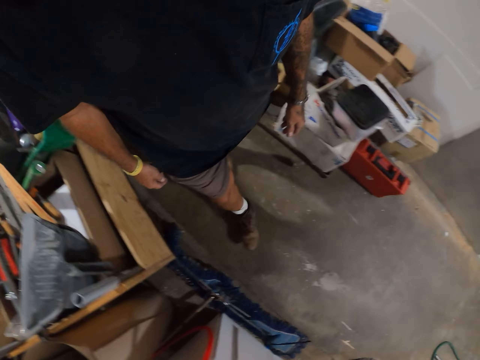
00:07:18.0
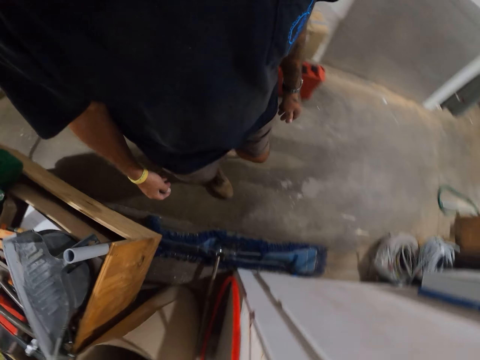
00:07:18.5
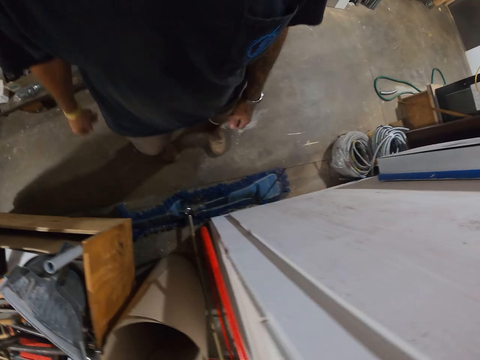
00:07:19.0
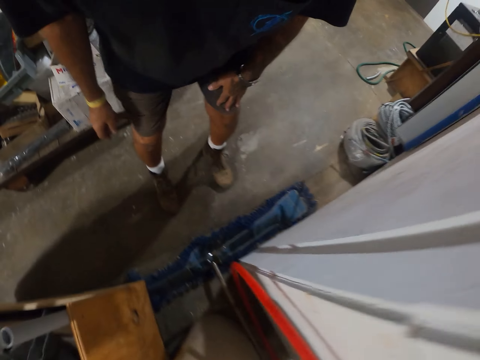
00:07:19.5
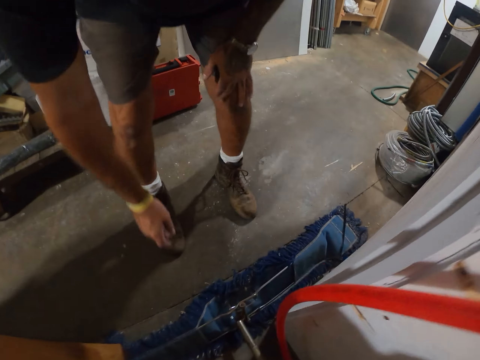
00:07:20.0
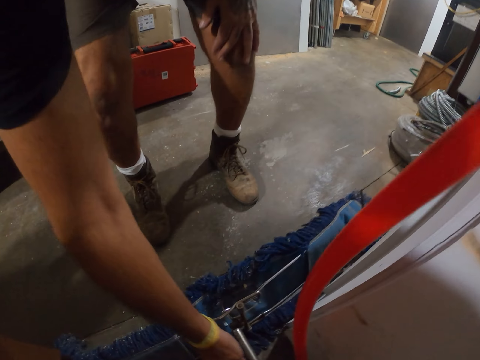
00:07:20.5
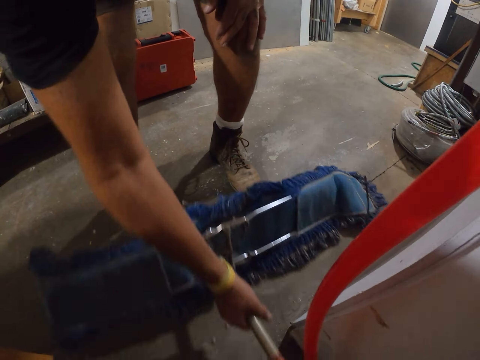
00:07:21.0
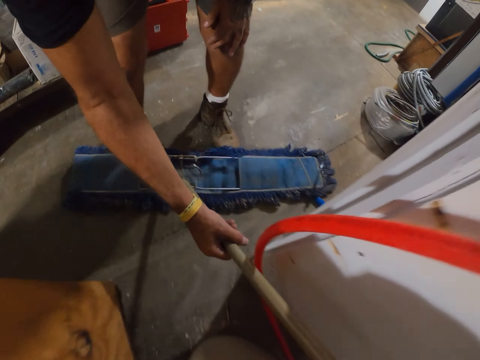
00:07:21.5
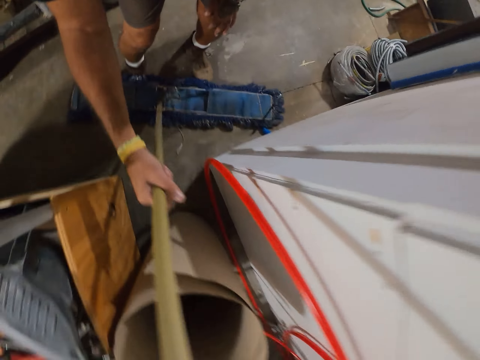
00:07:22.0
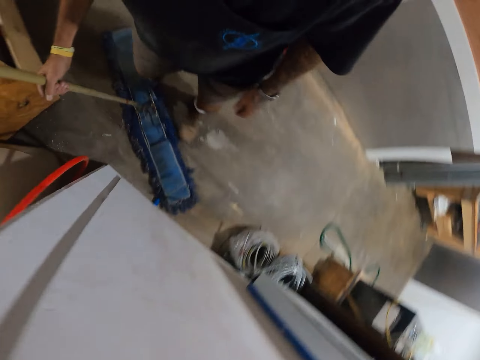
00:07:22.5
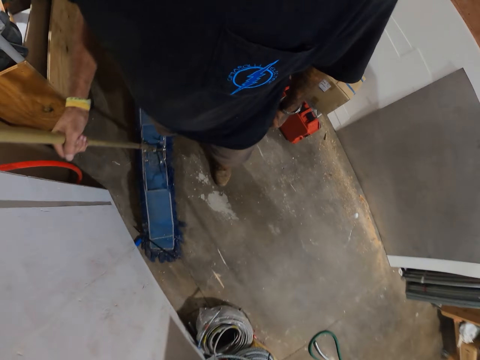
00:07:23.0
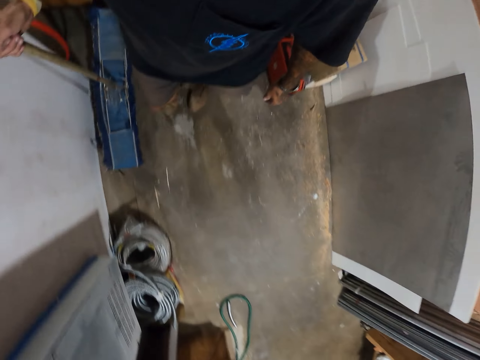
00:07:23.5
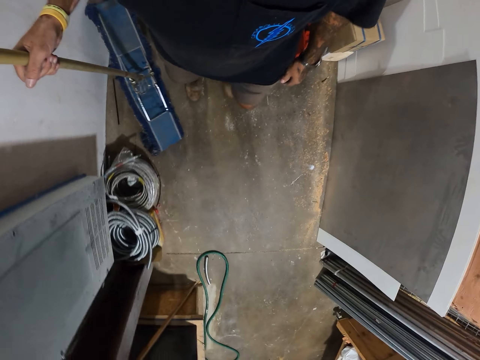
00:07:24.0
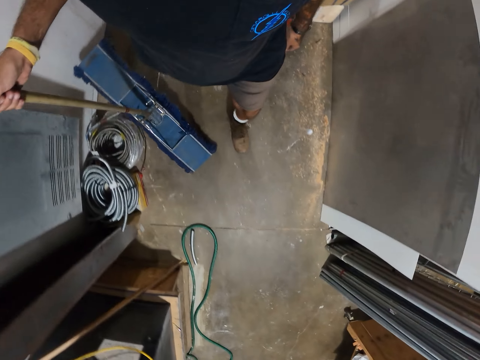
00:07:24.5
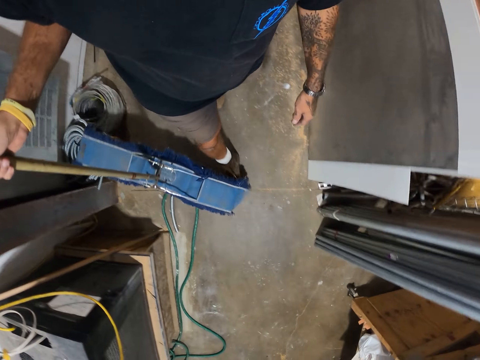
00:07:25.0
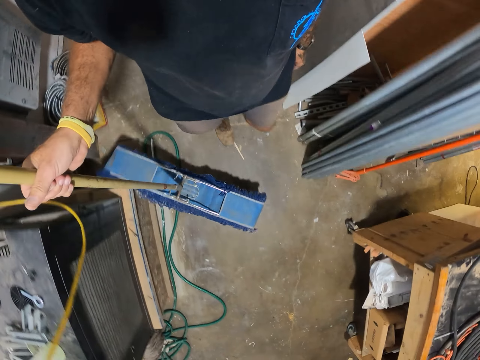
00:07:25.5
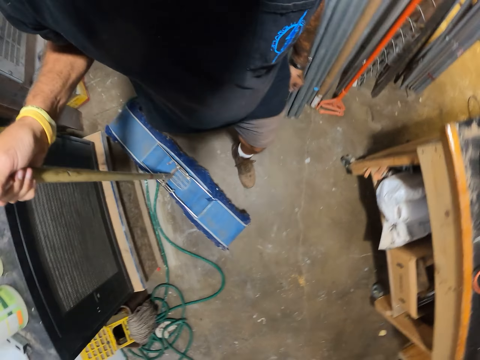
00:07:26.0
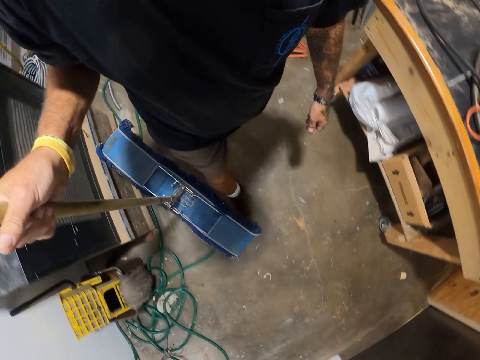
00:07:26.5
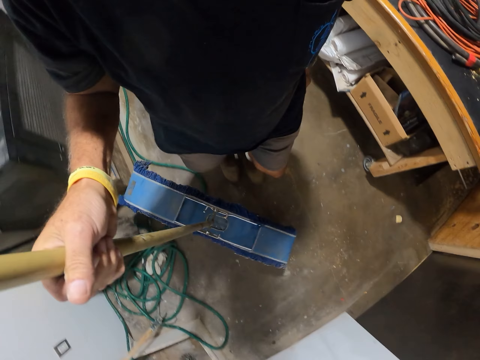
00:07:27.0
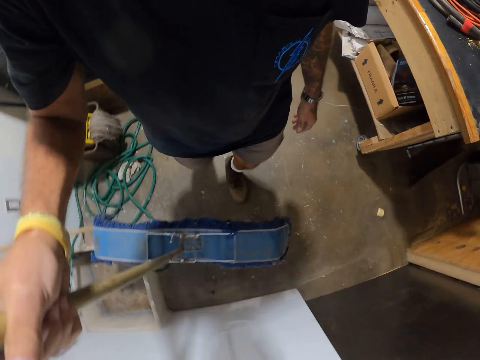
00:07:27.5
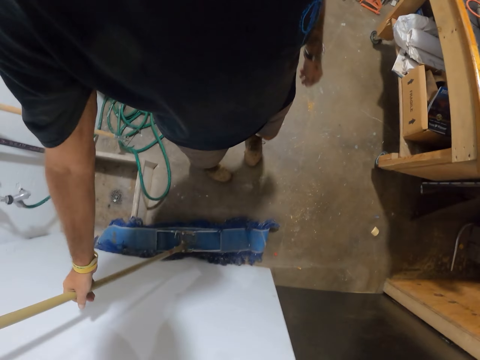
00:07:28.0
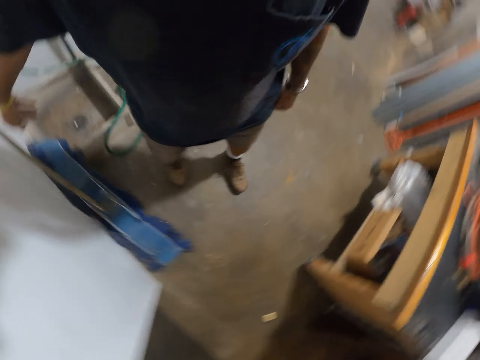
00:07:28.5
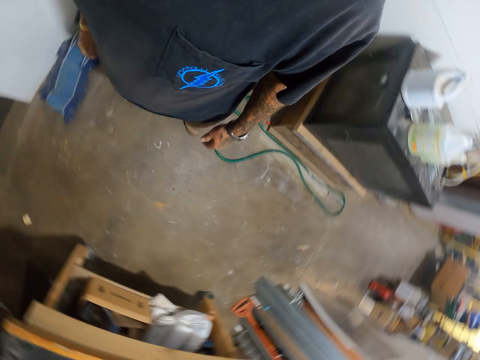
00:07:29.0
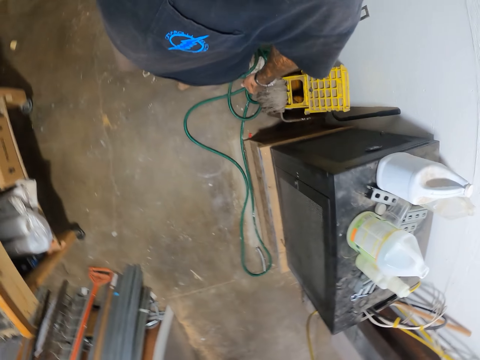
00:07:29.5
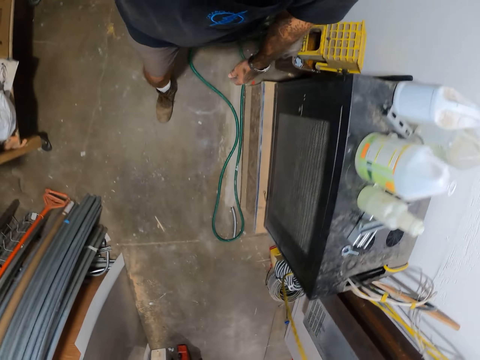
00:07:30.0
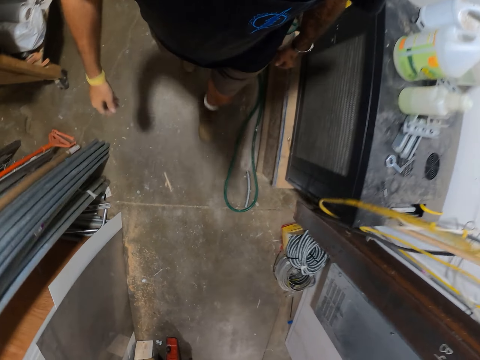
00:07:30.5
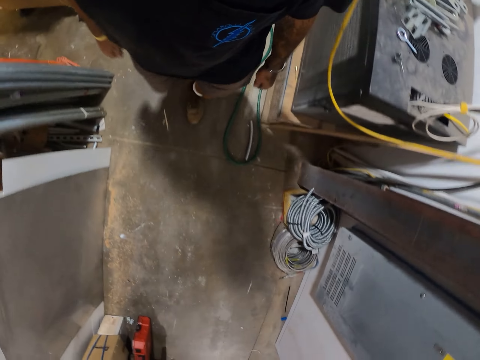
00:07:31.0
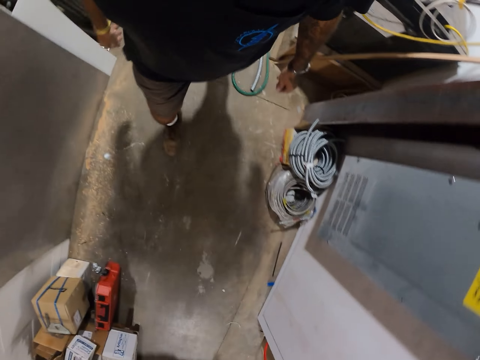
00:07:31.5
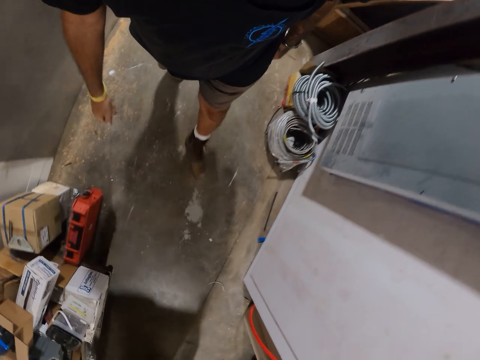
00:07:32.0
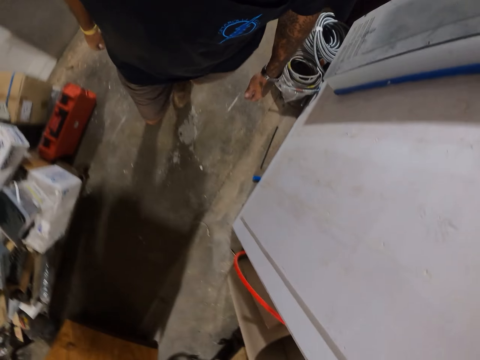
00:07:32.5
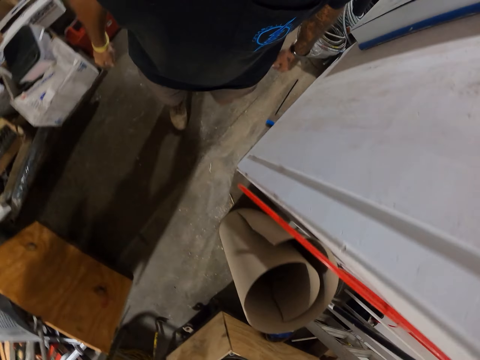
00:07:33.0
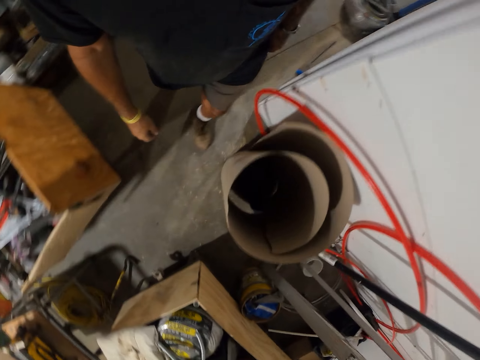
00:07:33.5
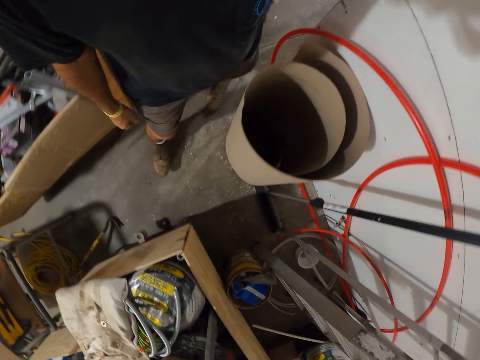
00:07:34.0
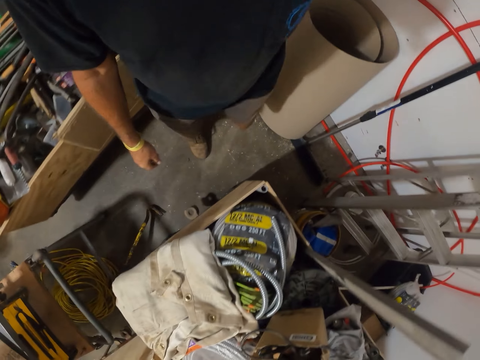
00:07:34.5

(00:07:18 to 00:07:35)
The camera wearer picks a dry mop. They walk around with the dry mop in hand. They put the dry mop along the wall. They walk around.

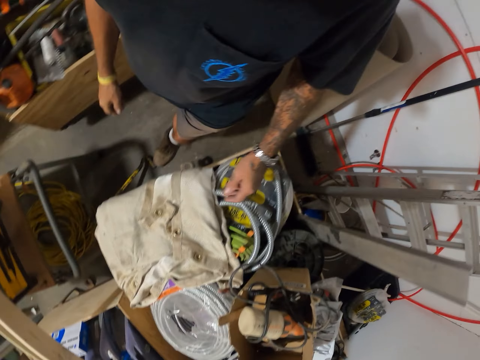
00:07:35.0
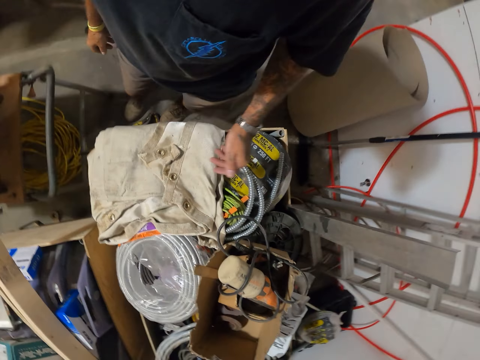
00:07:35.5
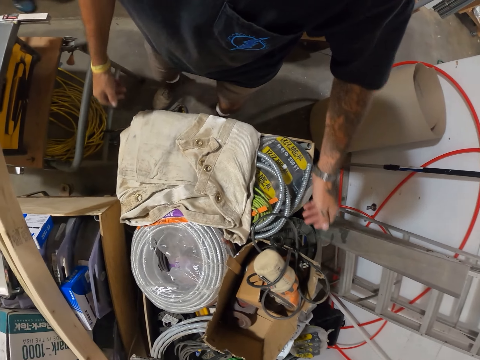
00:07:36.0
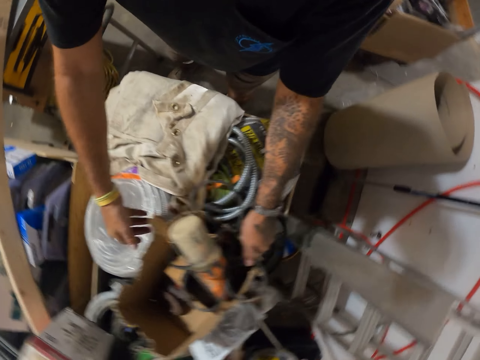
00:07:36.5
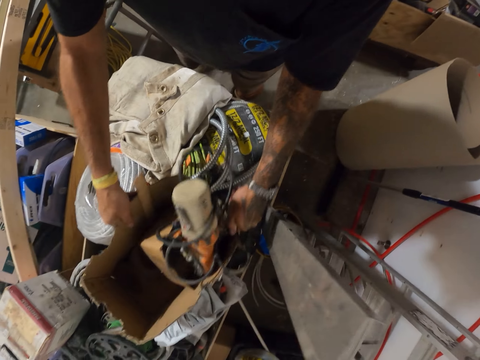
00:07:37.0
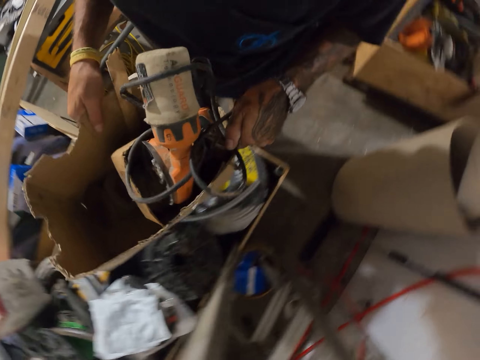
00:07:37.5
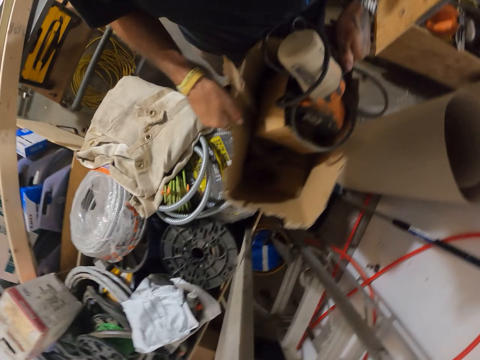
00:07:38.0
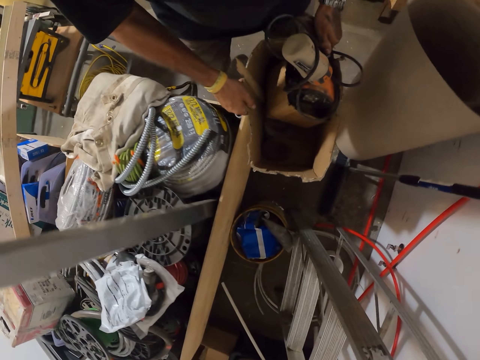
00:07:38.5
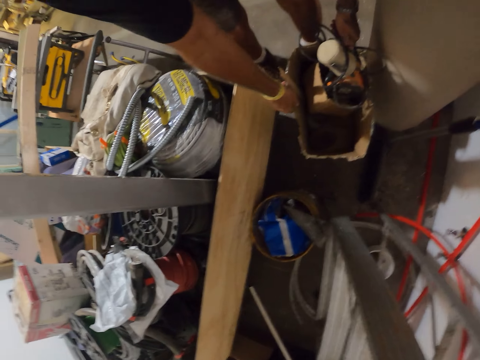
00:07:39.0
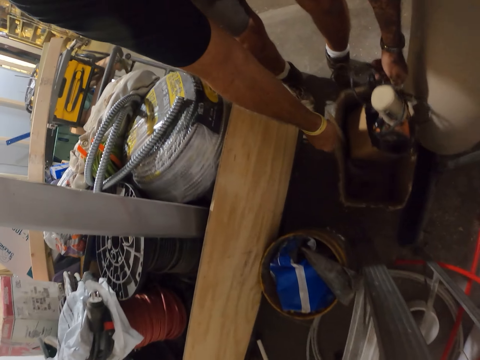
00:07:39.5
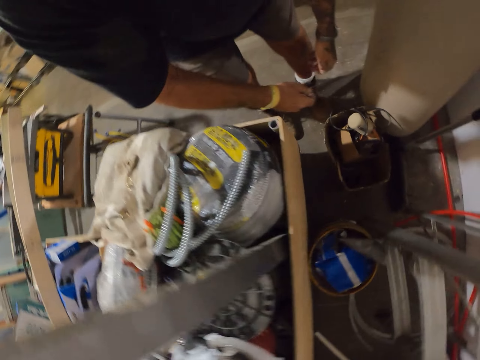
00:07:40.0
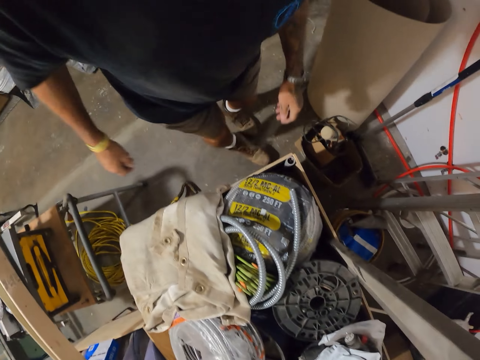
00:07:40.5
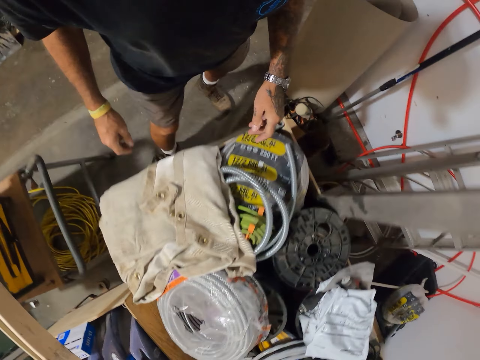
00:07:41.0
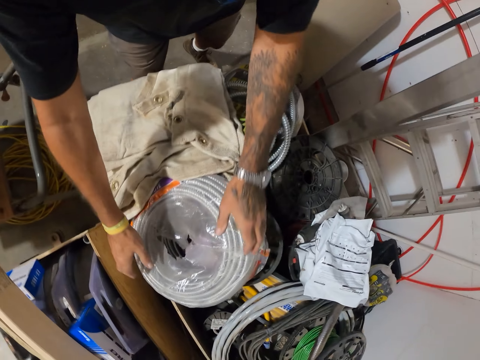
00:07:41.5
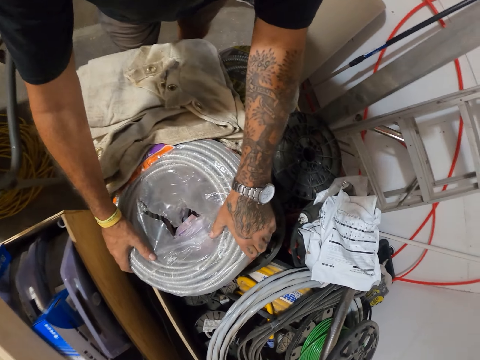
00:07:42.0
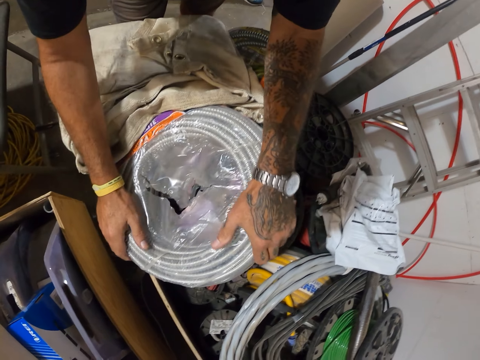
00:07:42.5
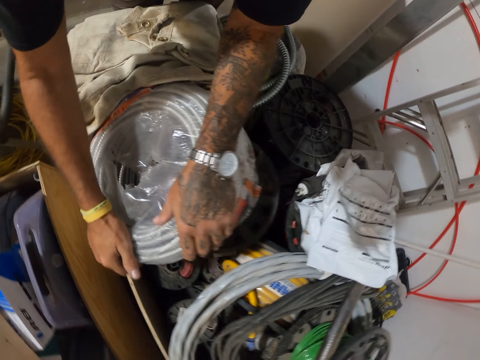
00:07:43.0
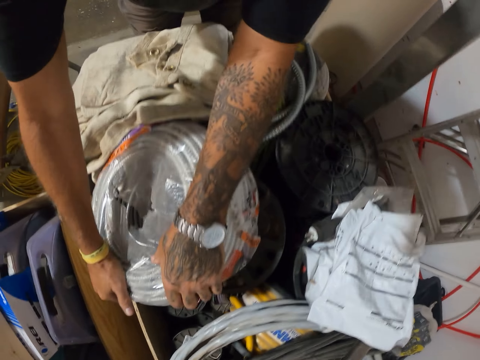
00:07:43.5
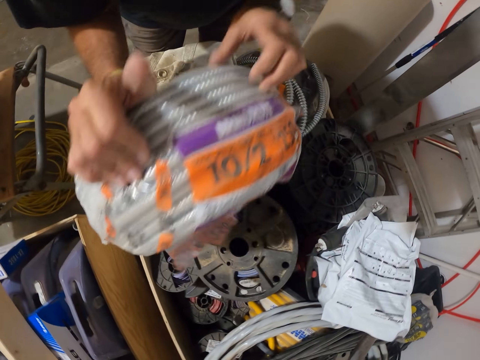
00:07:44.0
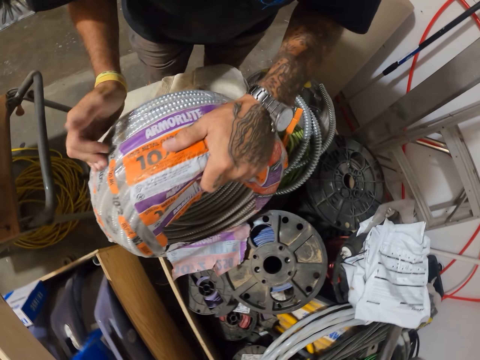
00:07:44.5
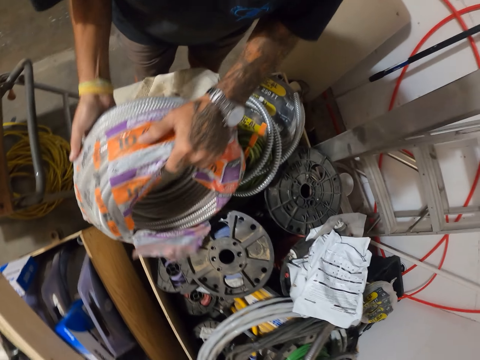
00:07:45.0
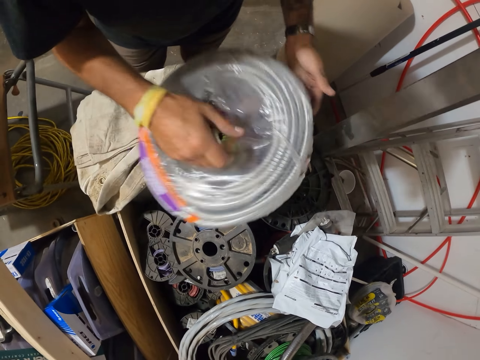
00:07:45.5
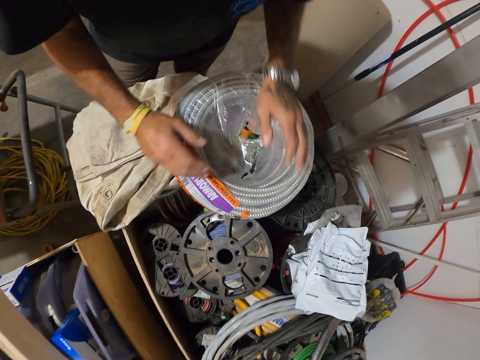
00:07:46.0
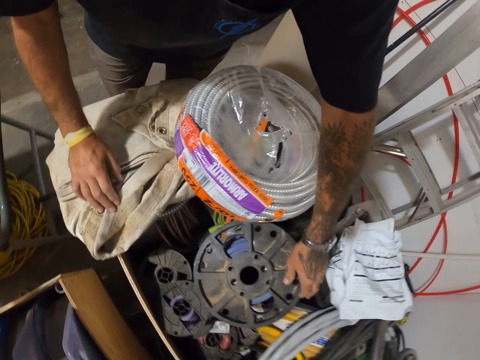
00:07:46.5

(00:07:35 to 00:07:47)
The camera wearer picks a carton. They search something. They put down the carton. They pick a bunch of cable wire.
